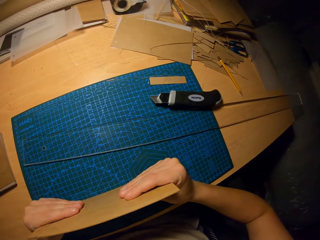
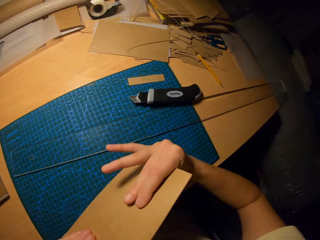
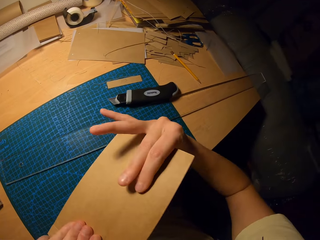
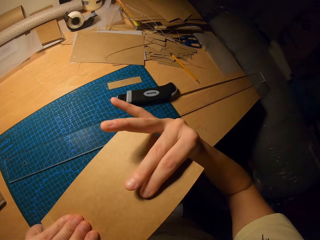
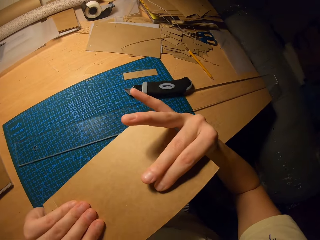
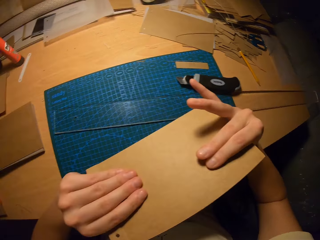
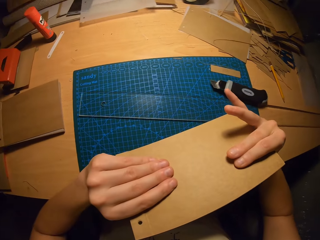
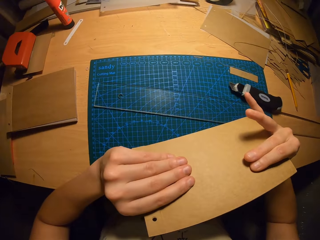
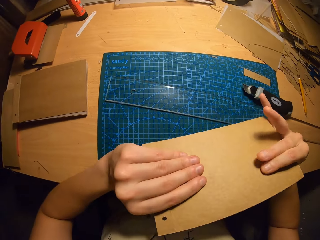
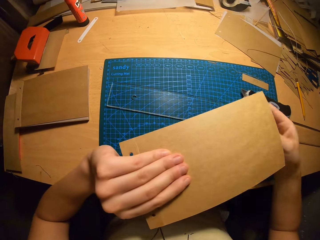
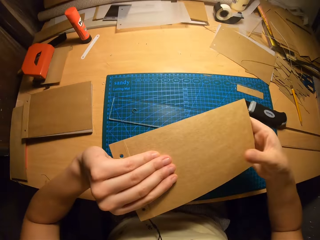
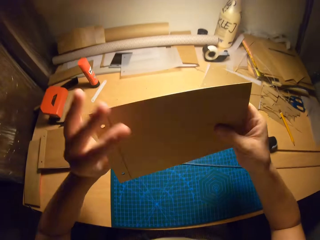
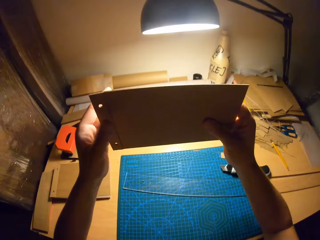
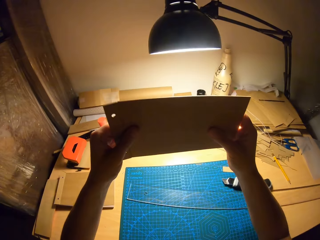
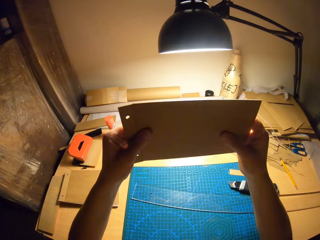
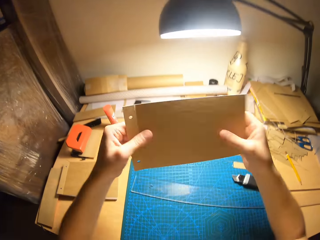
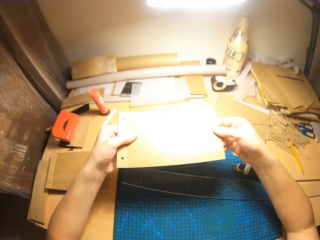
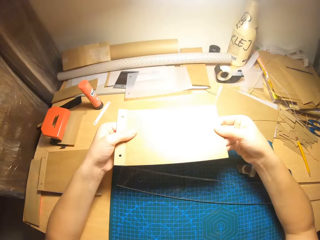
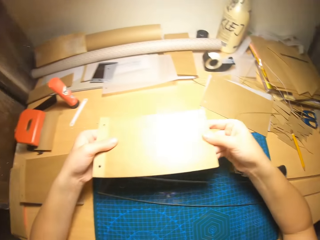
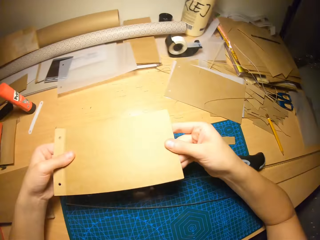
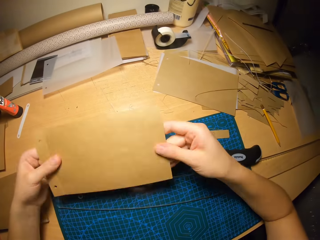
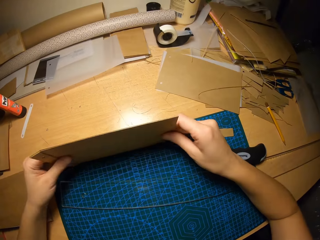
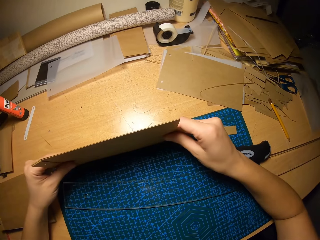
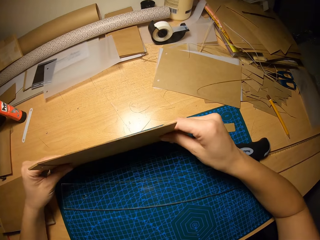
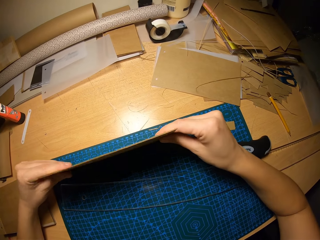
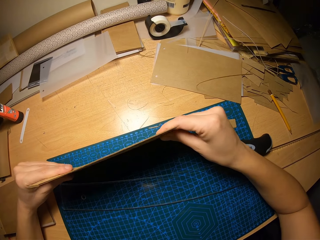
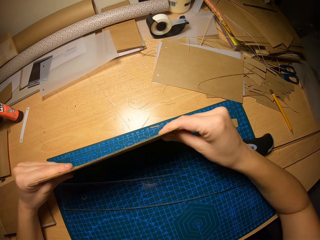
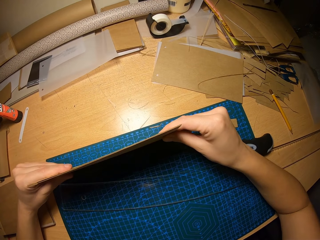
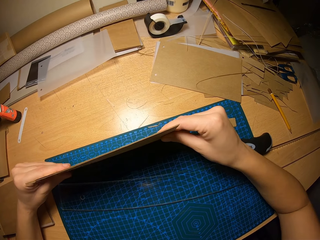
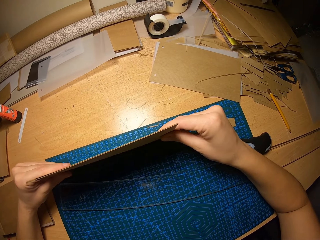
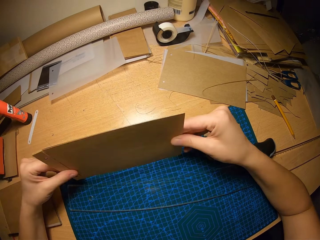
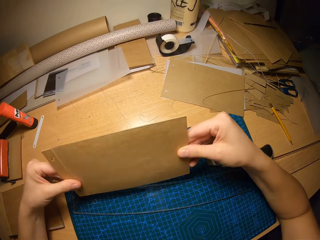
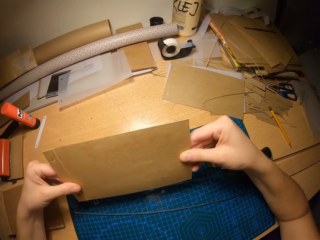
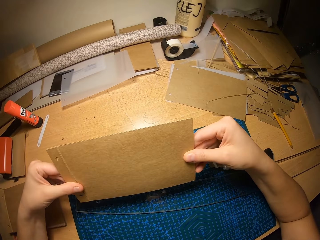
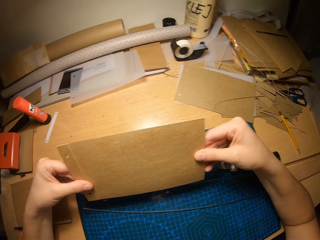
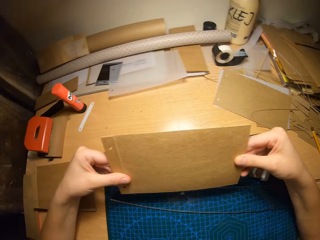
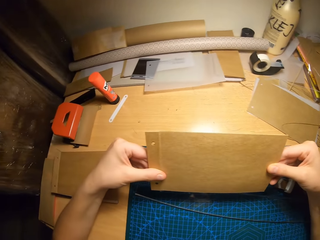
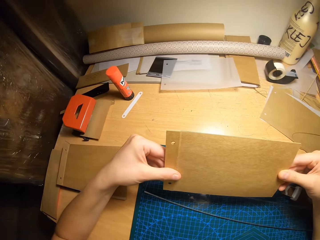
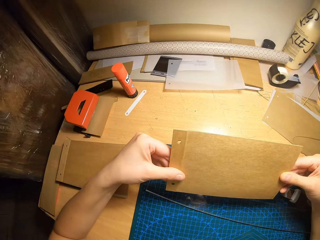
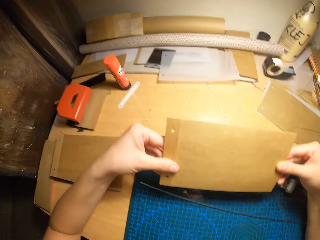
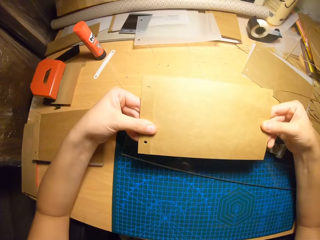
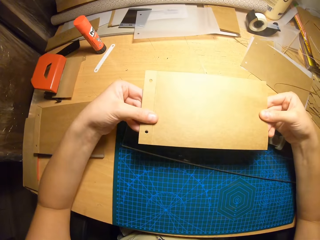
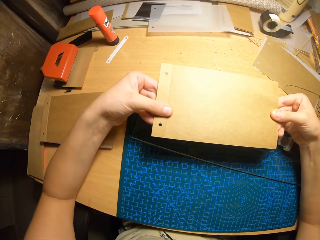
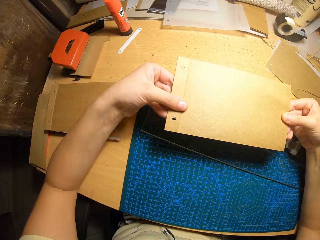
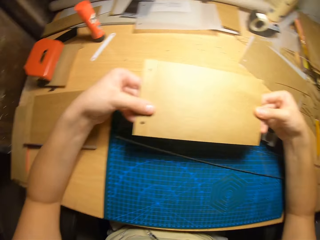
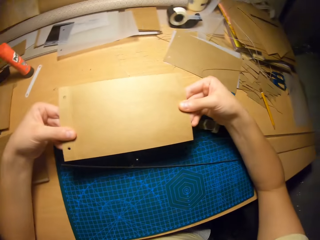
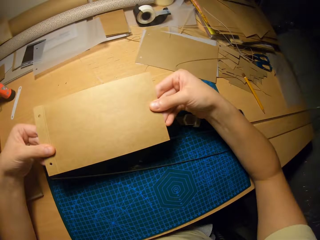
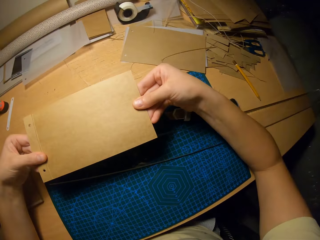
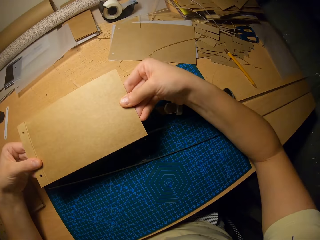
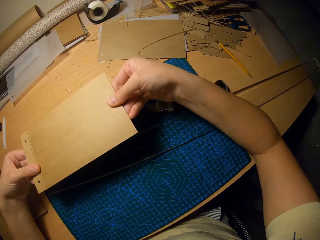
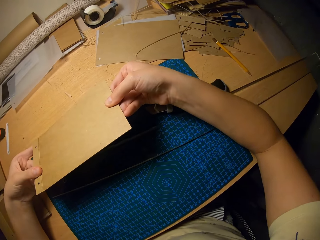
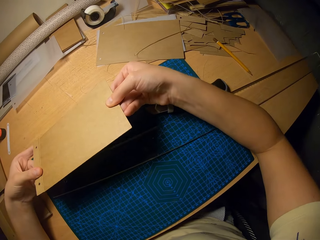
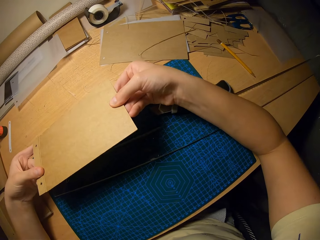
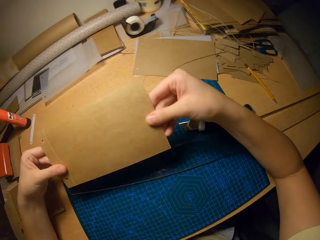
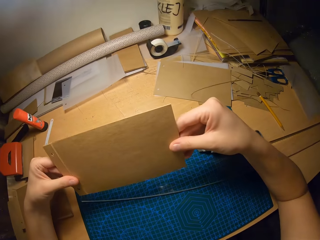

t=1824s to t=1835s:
The camera wearer looks at the paper. They place the cards on the cutting mat. They bounce the paper on the table. They check the cards.

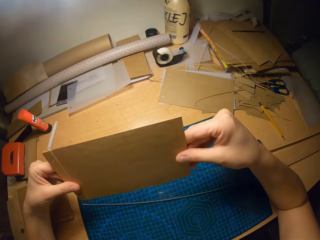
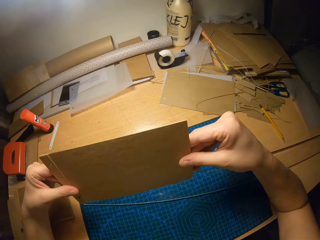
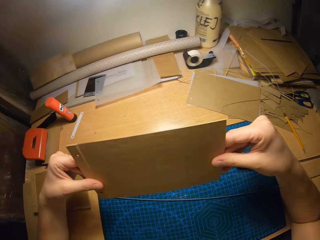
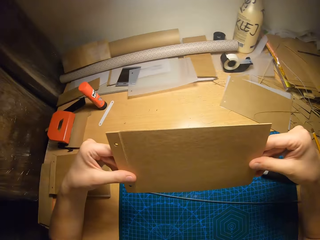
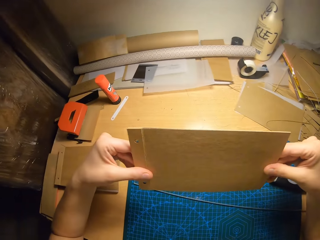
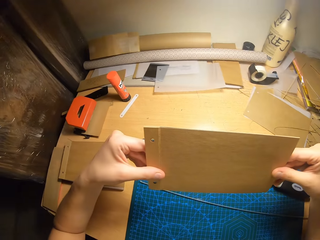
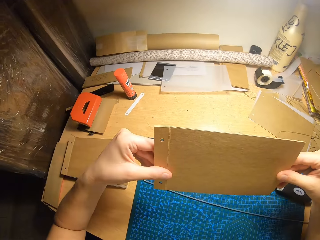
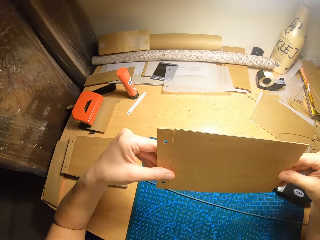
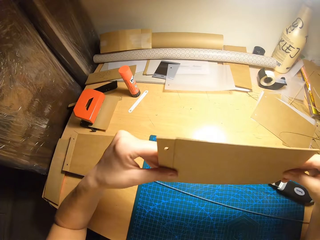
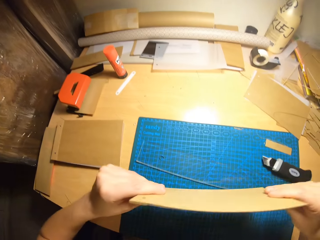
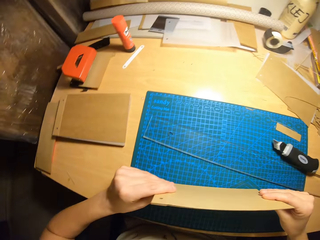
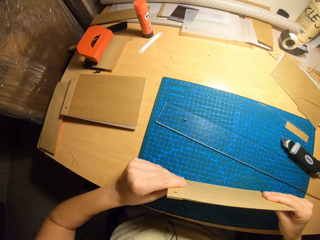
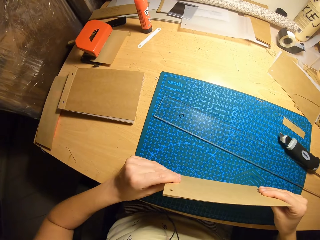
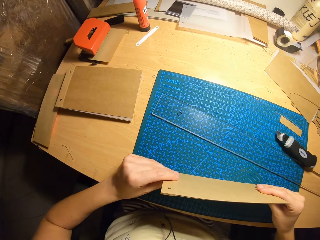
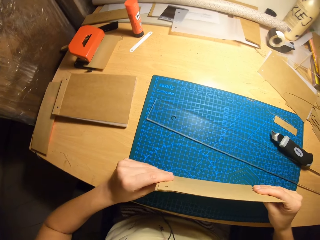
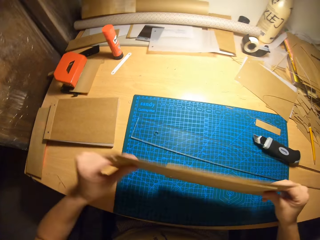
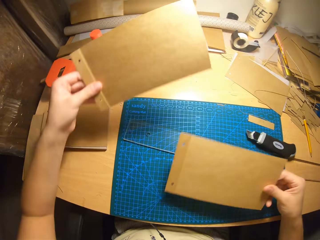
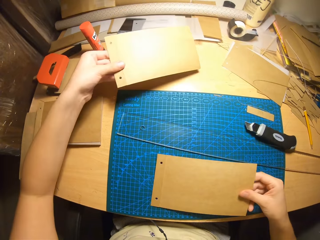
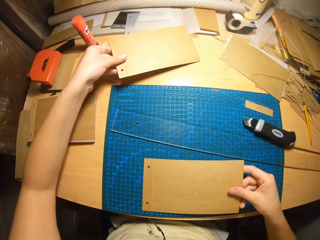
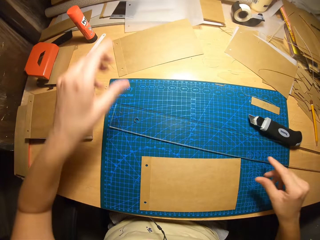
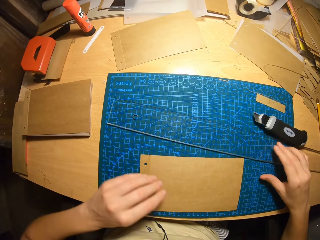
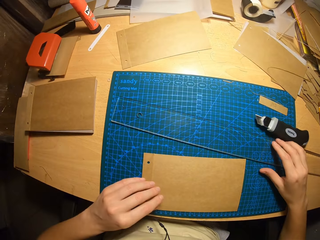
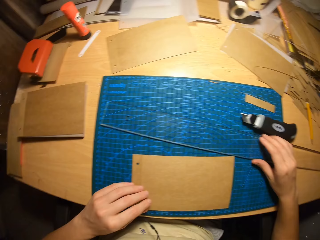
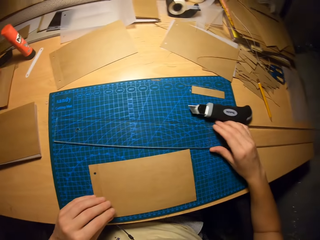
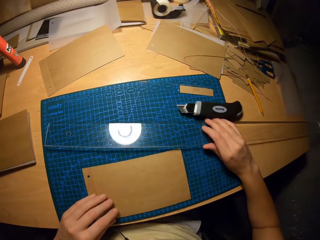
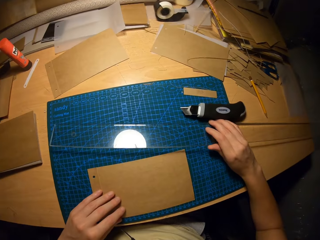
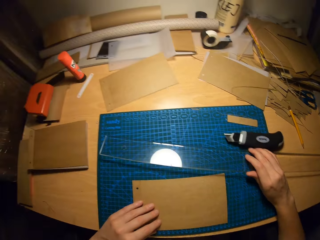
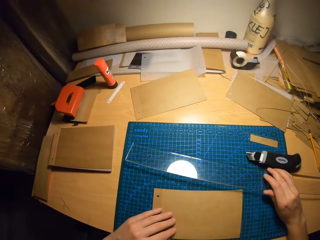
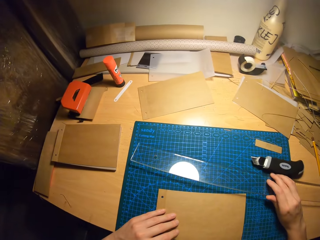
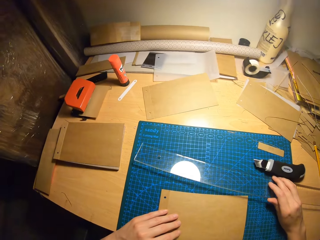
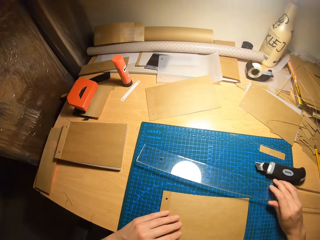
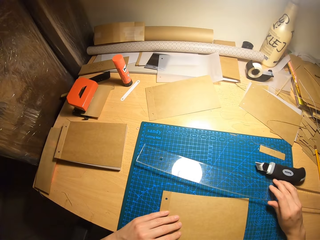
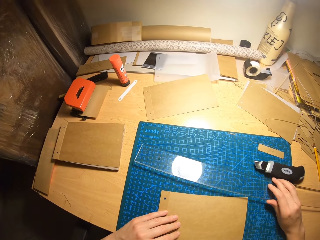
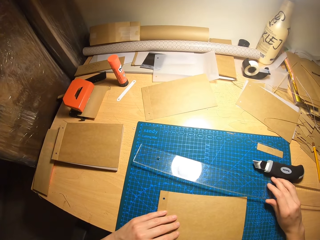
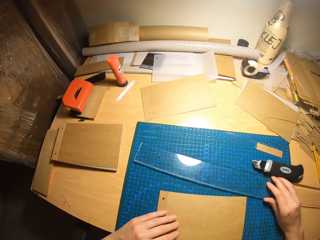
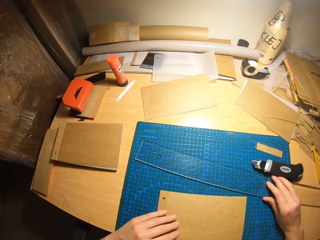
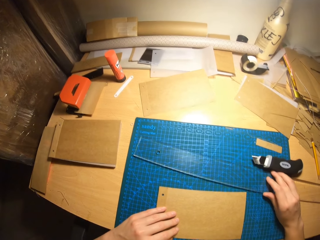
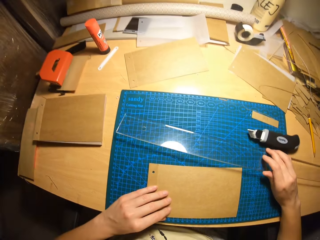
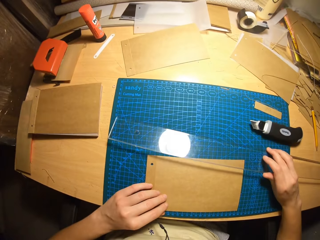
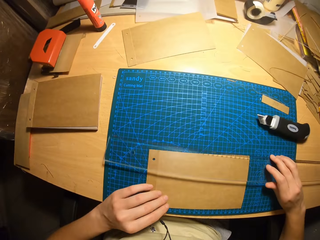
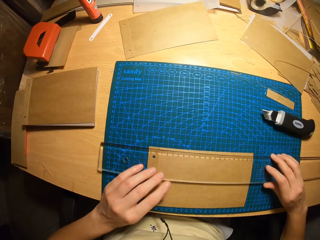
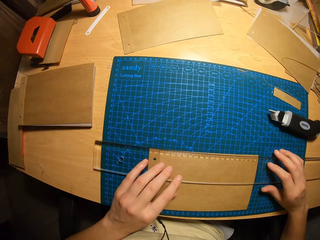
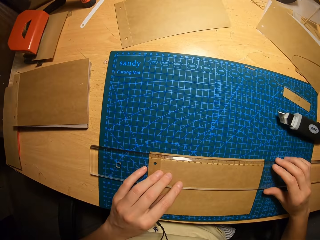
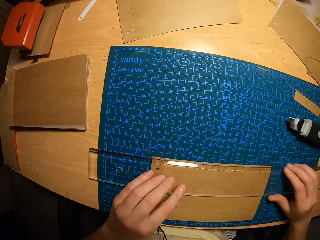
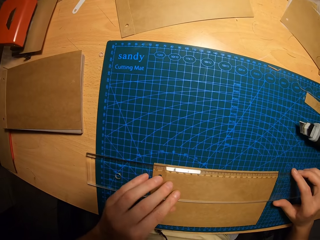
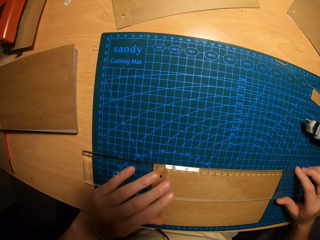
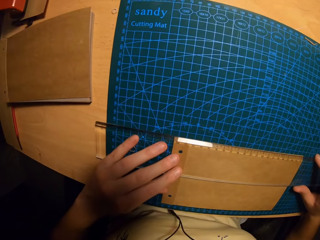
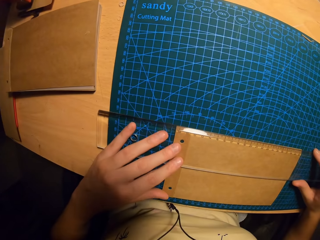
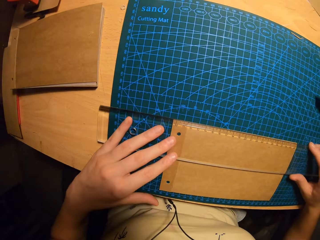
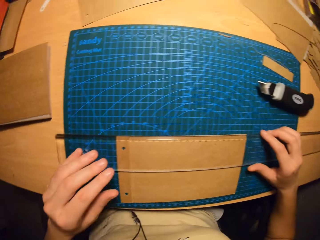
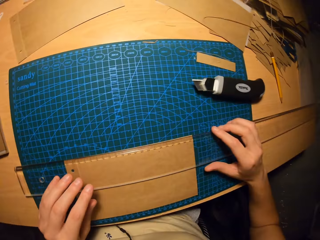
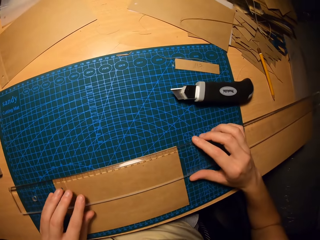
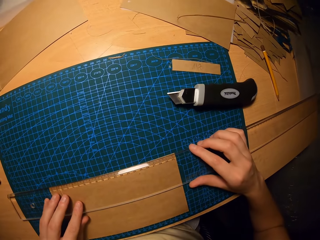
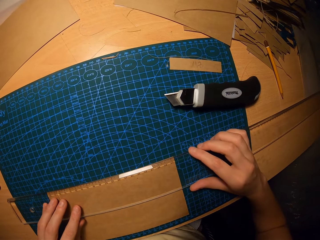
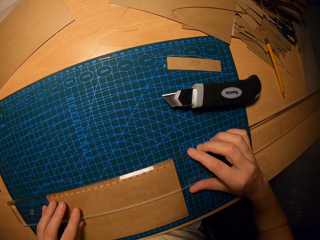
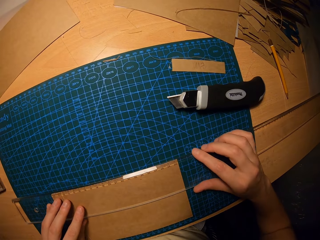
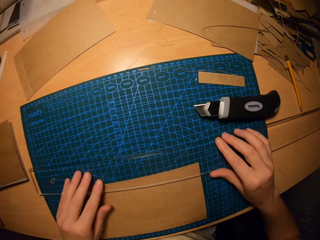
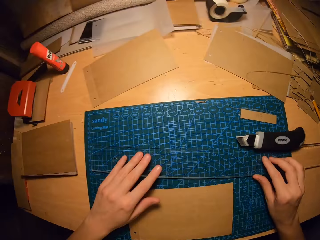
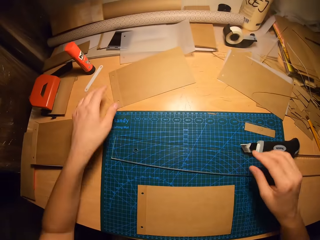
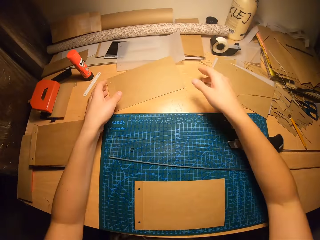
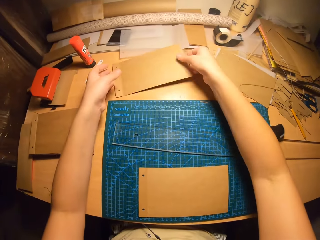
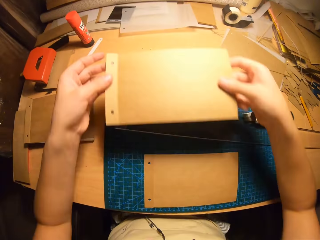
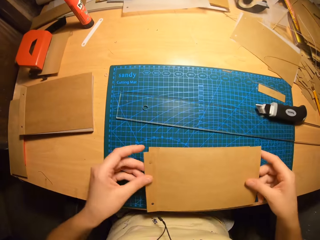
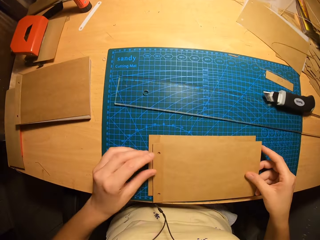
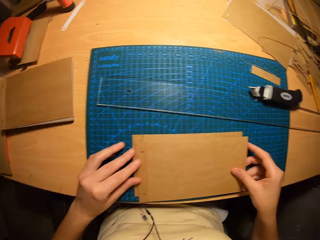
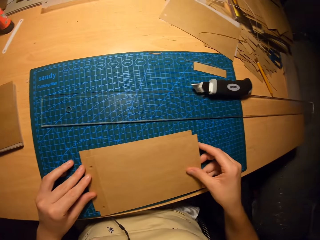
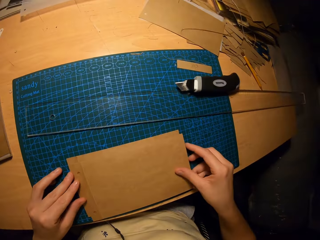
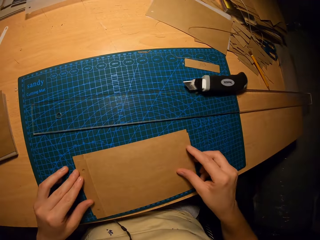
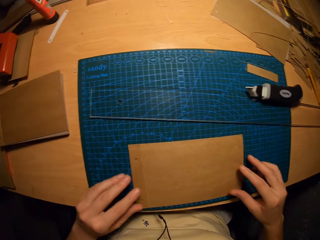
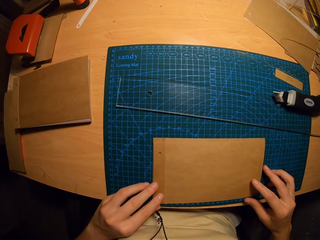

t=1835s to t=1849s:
The camera wearer bounces the paper on the table. She places the cards on the cutting mat. She separates the cards. She drops the card in her left hand on the table. She drops the card in her right hand on the cutting mat. She picks up the ruler from the table. She carries the ruler on the cutting mat with her right hand. She places the ruler on the card. She adjusts the ruler on the card. She moves the ruler aside on the table. She carries the other card on the table with both hands. She picks the paper from the table. She places the card on the card on the cutting mat.
